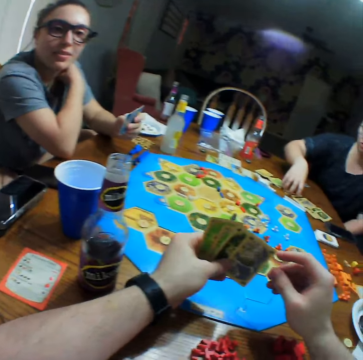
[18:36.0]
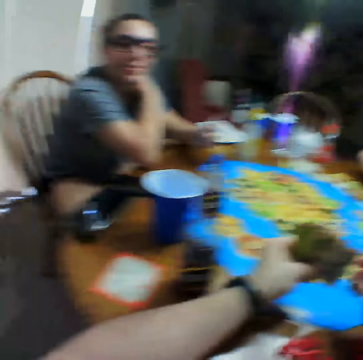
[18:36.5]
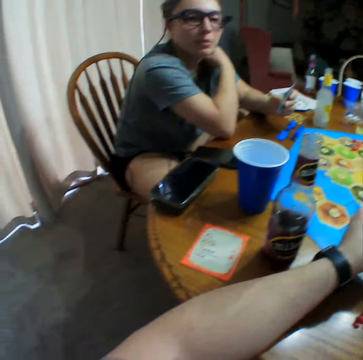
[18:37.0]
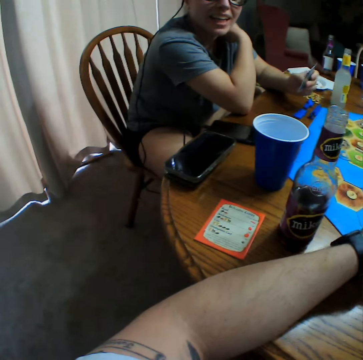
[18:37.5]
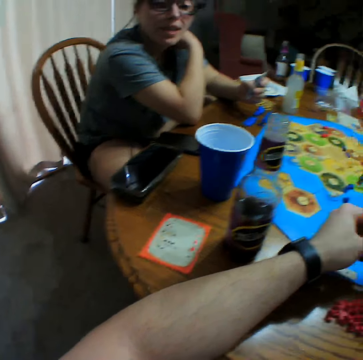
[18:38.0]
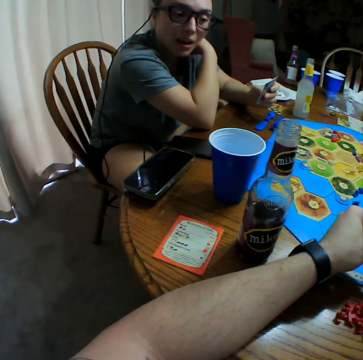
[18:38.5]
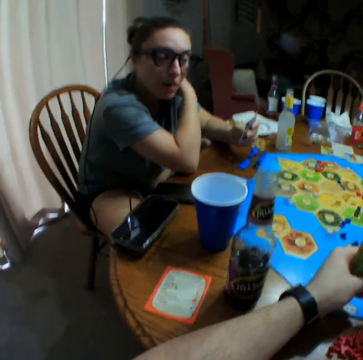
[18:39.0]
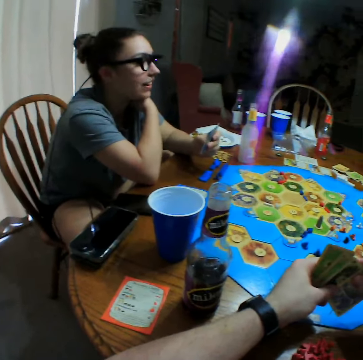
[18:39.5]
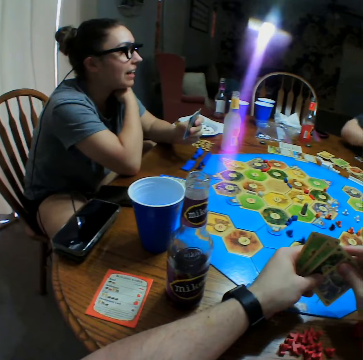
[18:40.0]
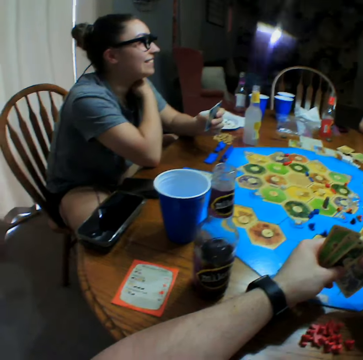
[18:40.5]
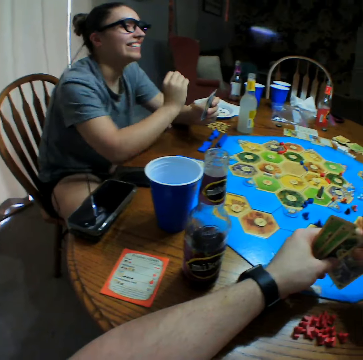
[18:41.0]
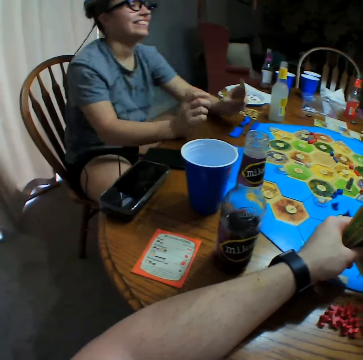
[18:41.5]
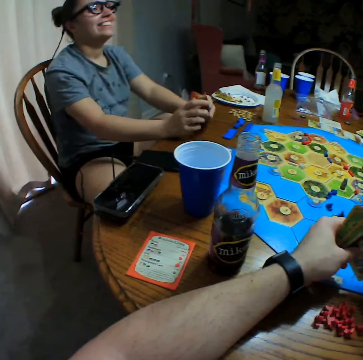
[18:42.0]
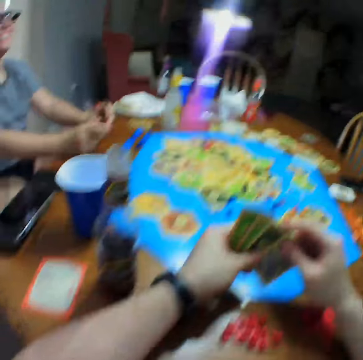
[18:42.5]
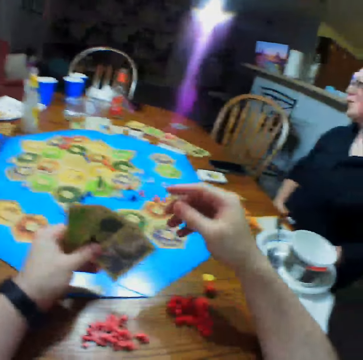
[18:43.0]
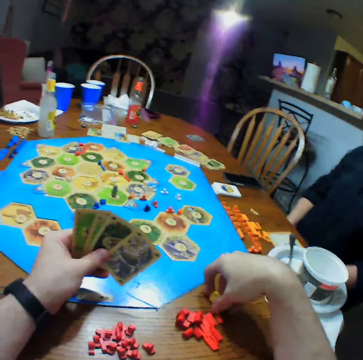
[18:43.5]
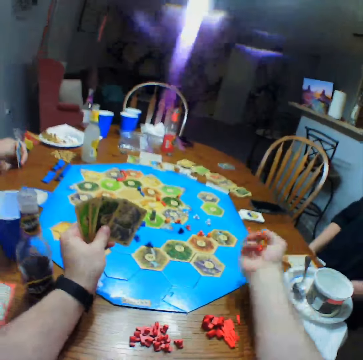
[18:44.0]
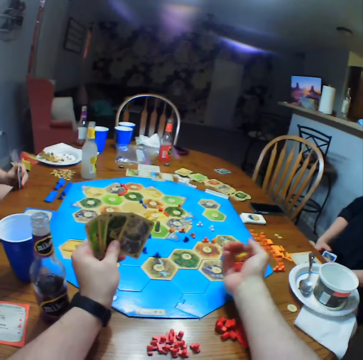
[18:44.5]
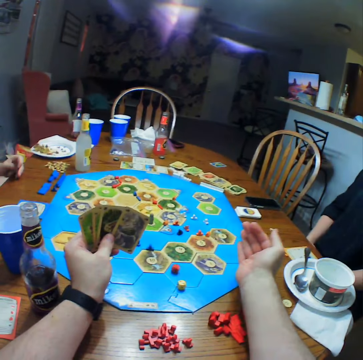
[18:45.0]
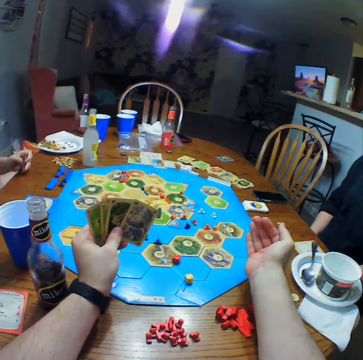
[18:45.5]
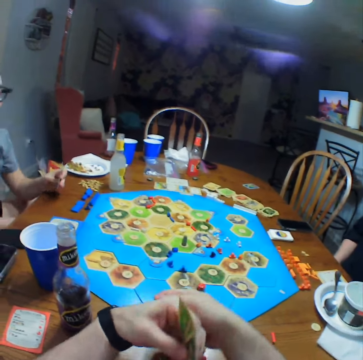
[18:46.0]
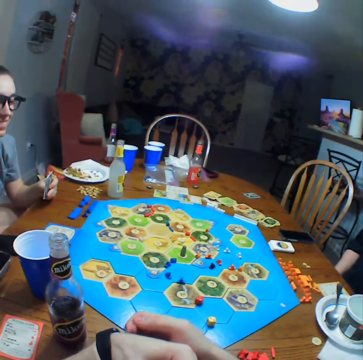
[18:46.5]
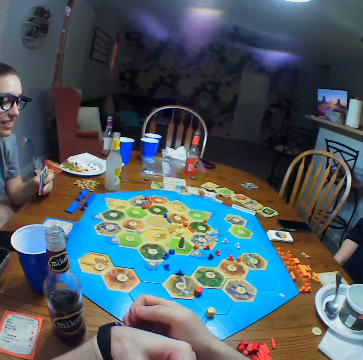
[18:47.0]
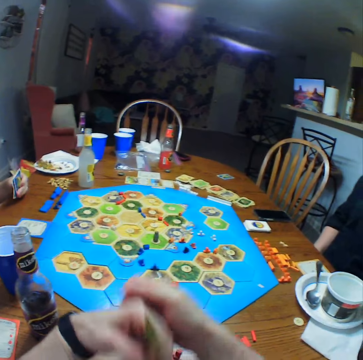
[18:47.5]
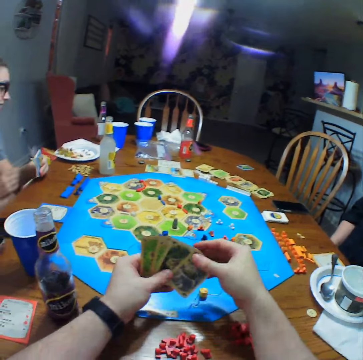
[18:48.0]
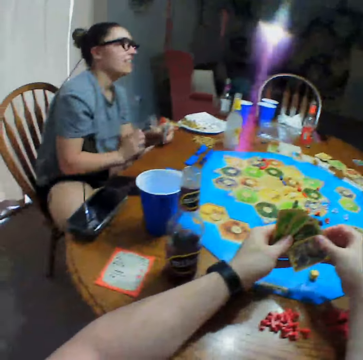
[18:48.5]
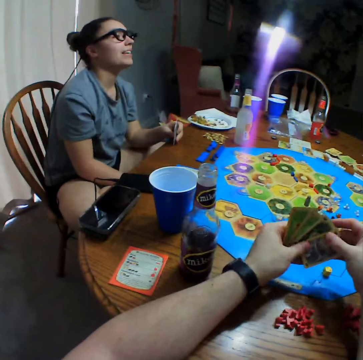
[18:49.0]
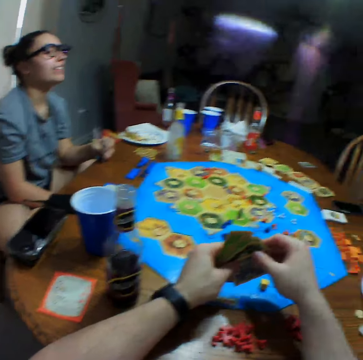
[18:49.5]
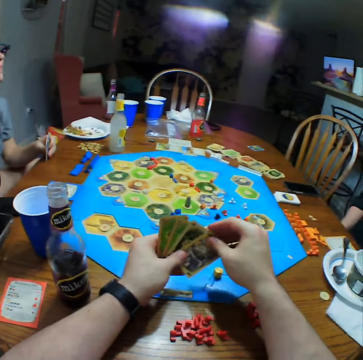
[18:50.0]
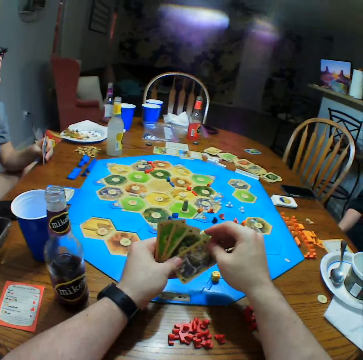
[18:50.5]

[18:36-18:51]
A person takes a card on the table. Another person holds cards on the table. A third person holds her shoulder. The third person looks at a fourth person. The third person holds cards. The second person walks in the room. The camera wearer takes dice on the table and shakes the dice. The fourth person swings on the chair. The camera wearer throws the dice on the table. They scratch the hand. They hold cards. The third person moves the right hand.

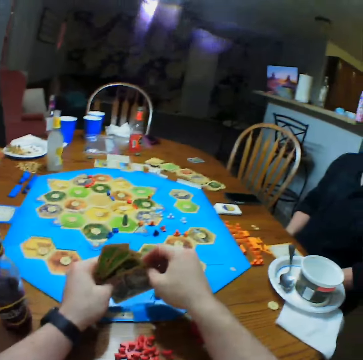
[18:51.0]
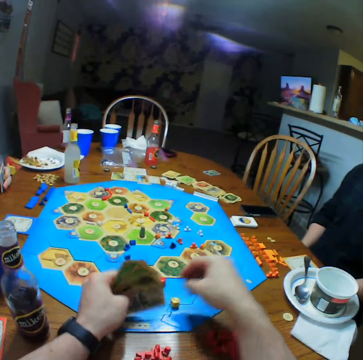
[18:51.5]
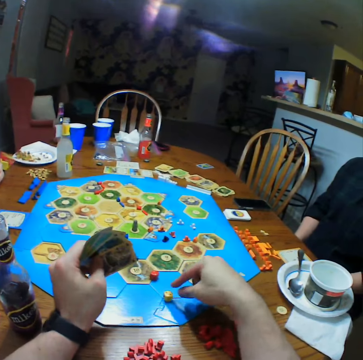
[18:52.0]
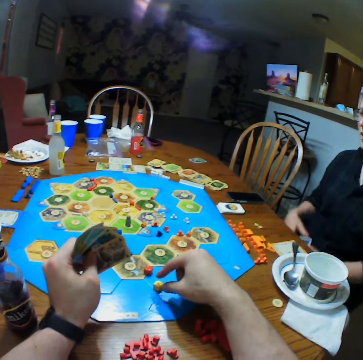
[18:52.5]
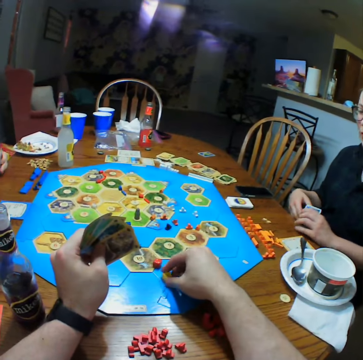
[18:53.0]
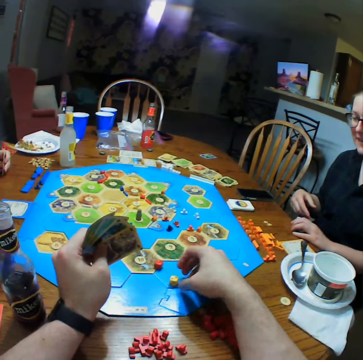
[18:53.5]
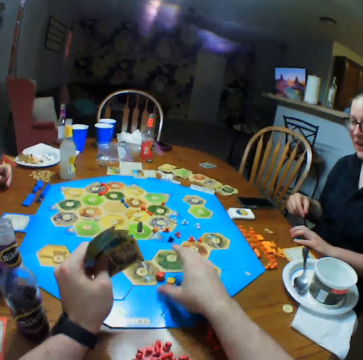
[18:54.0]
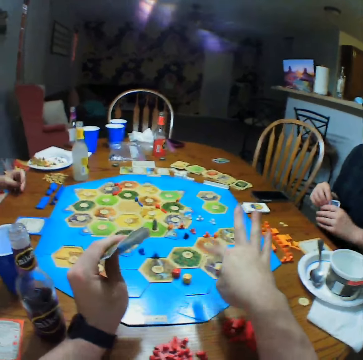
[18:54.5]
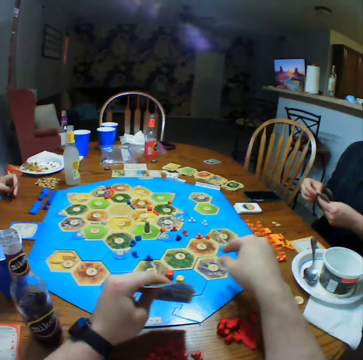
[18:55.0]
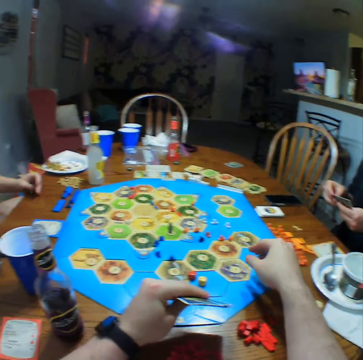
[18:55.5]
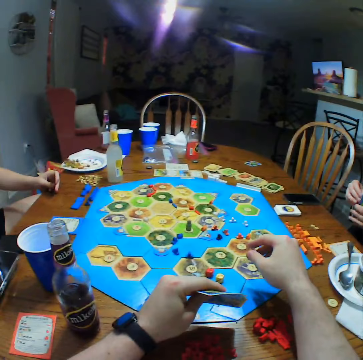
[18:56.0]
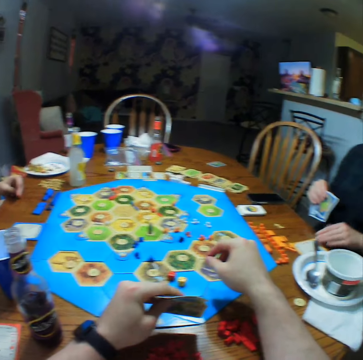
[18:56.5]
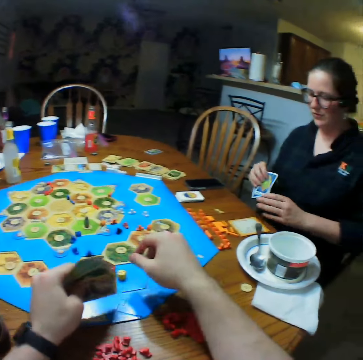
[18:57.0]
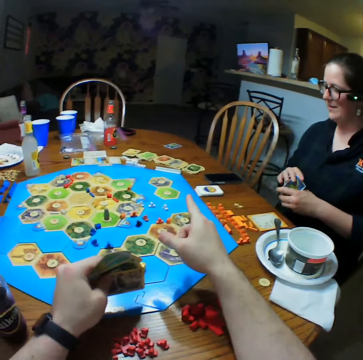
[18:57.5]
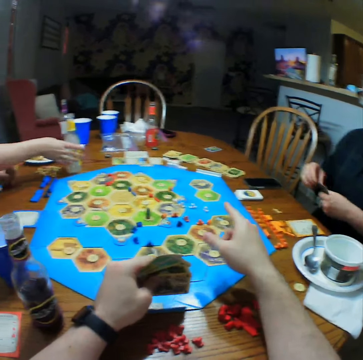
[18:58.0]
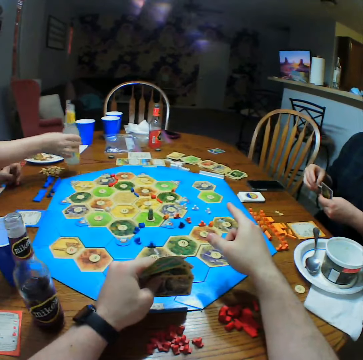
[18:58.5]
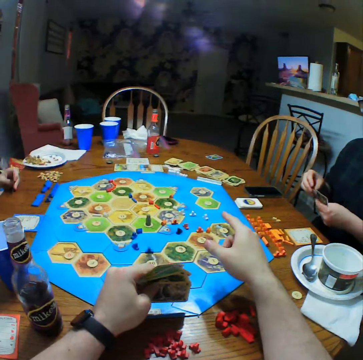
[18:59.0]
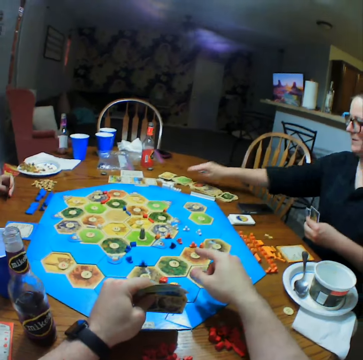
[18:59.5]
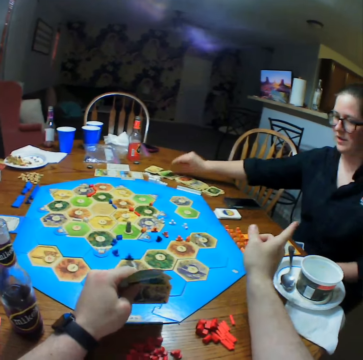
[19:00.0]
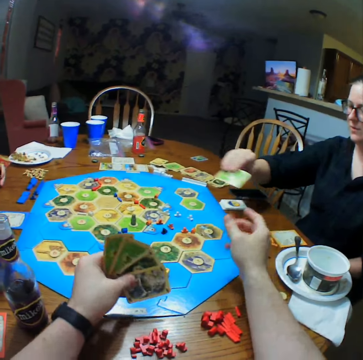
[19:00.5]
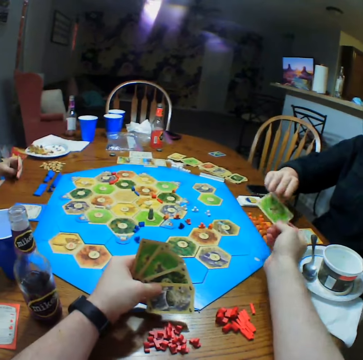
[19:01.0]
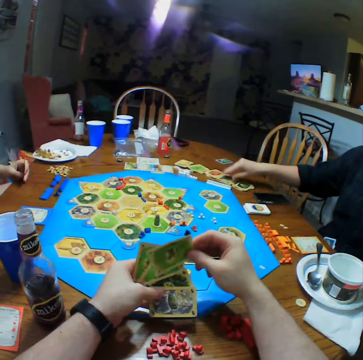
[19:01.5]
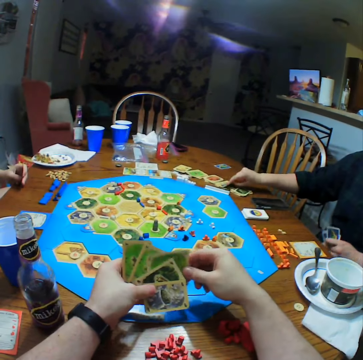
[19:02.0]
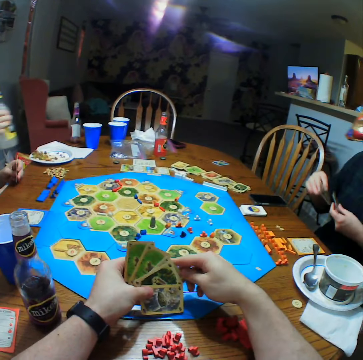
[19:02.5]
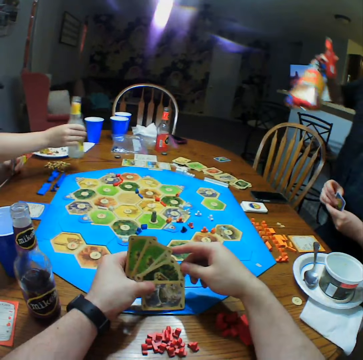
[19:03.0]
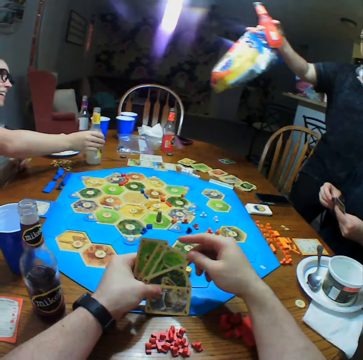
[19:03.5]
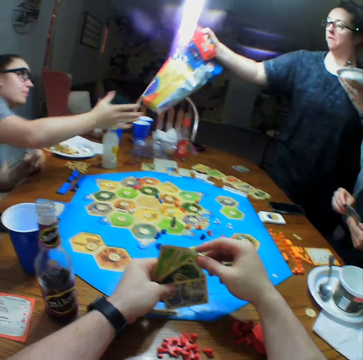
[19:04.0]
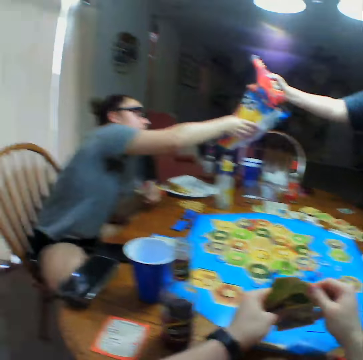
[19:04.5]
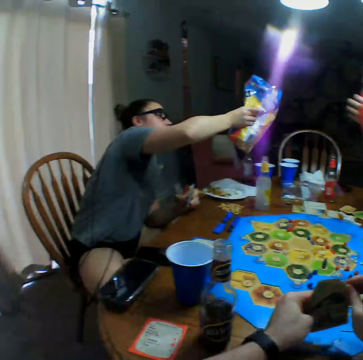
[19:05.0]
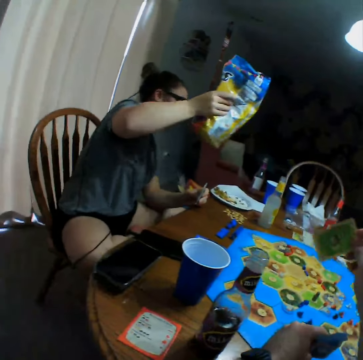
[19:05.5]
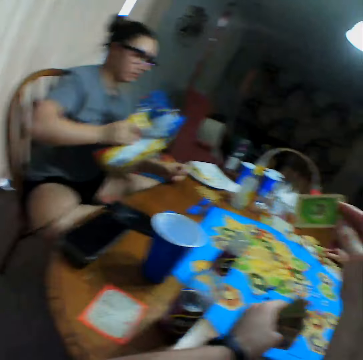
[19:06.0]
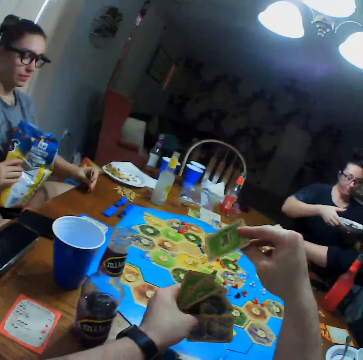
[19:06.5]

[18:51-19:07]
The camera wearer turns the die. They raise the fingers. A person holds cards and touches the card on the table. Another person takes a bottle of soda on the table. The first person takes a card on the table and gives the camera wearer a card. The camera wearer picks a card from the first person. The first person takes a card on the table. A third person picks a card. The second person puts the bottle on the table. The second person picks a bag from the third person.

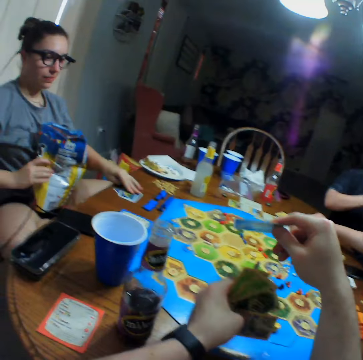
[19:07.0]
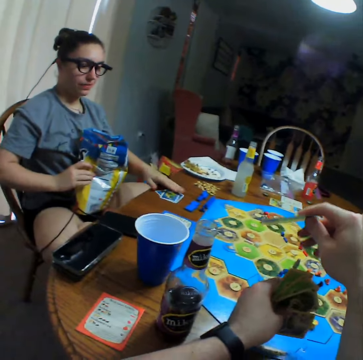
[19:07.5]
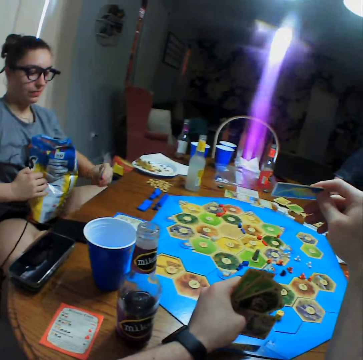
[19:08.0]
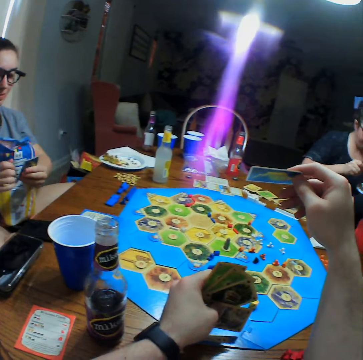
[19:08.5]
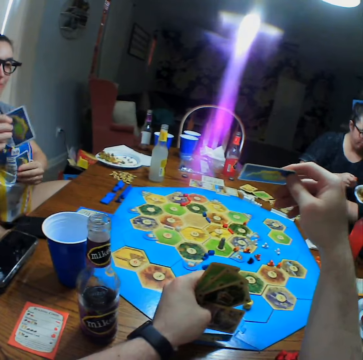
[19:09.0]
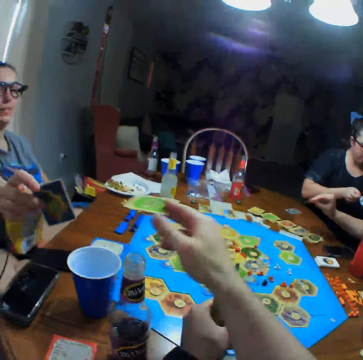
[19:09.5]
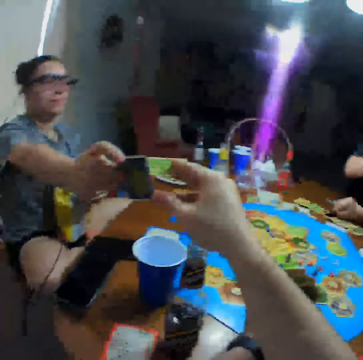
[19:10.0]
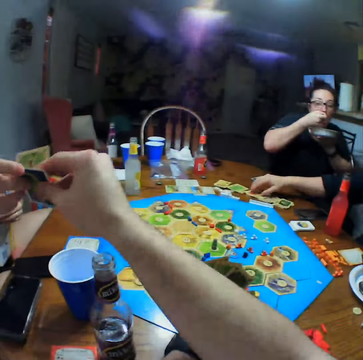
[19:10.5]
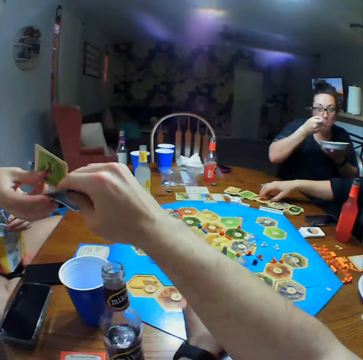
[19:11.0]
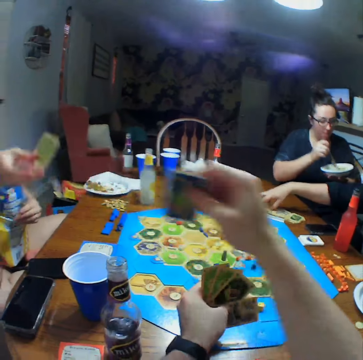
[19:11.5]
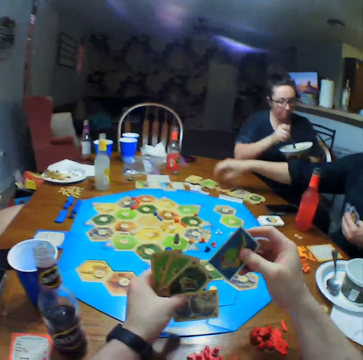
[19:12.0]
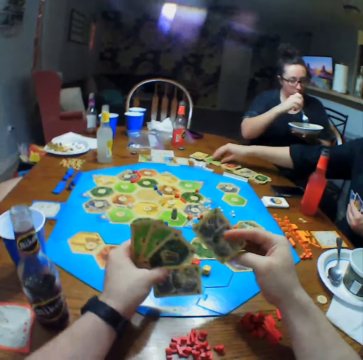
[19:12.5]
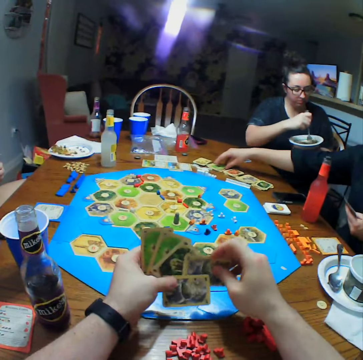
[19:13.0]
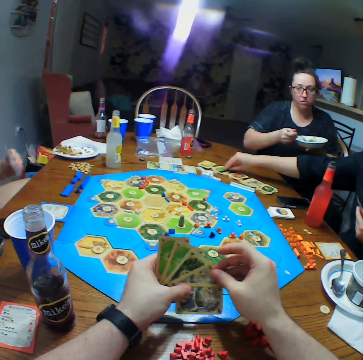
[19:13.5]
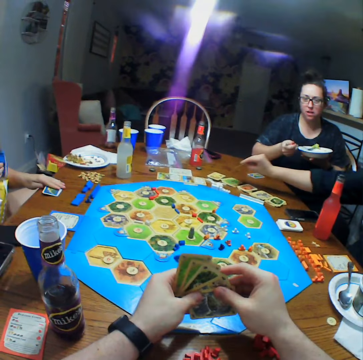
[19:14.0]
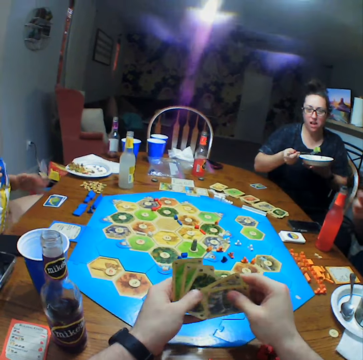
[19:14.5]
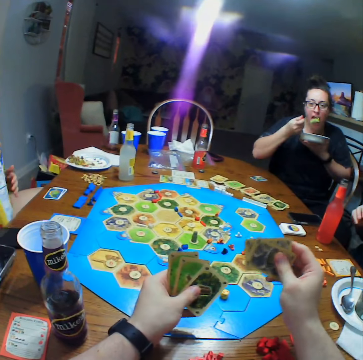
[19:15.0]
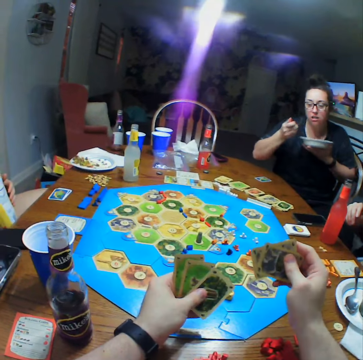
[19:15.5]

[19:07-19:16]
A person holds a spoon. The camera wearer exchanges the cards with another person. The other person gives the camera wearer a card. The camera wearer picks a card from the other person. The first person takes food. A third person picks a card. The camera wearer turns the card. The second person drops cards on the table.
